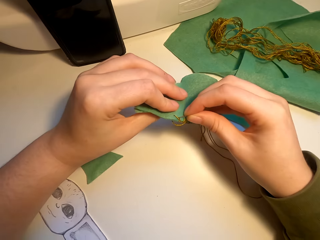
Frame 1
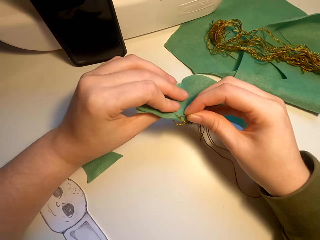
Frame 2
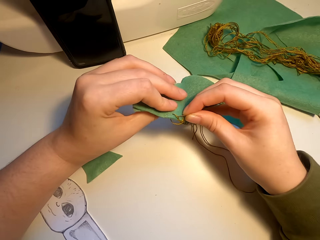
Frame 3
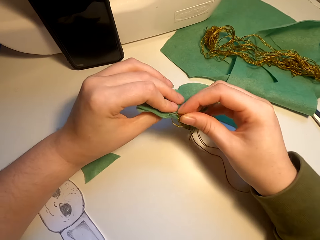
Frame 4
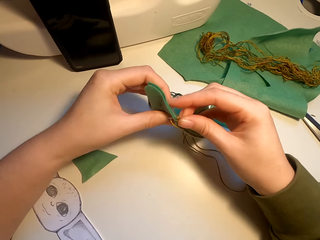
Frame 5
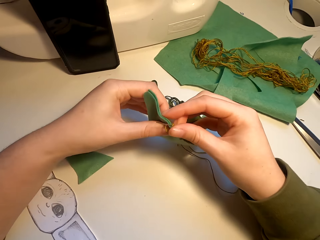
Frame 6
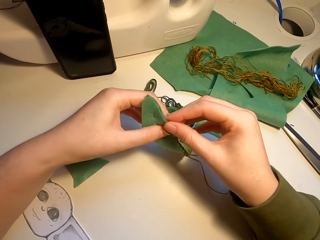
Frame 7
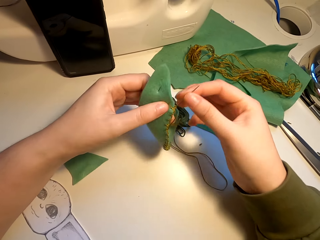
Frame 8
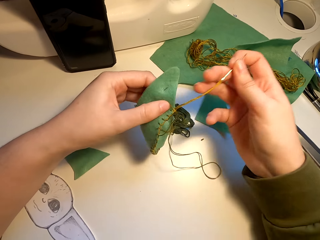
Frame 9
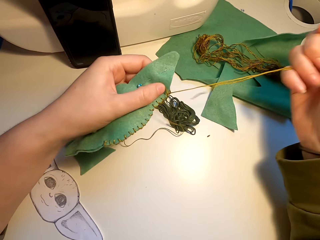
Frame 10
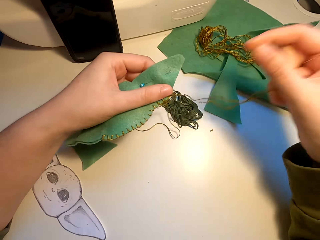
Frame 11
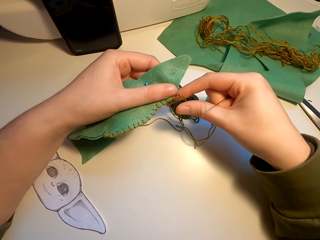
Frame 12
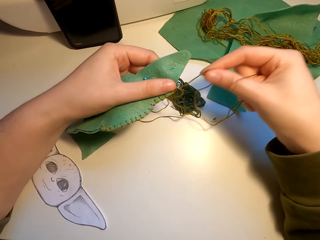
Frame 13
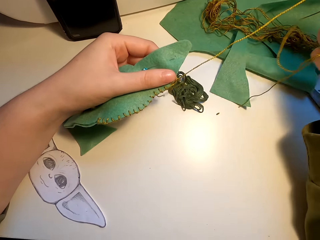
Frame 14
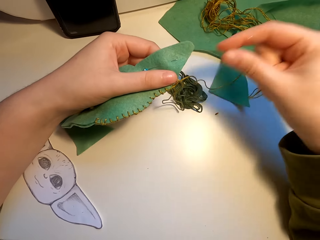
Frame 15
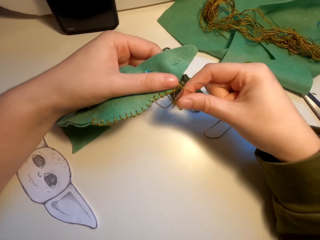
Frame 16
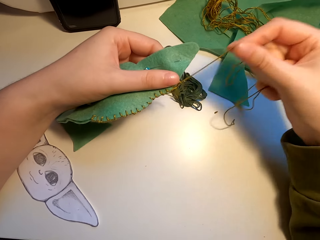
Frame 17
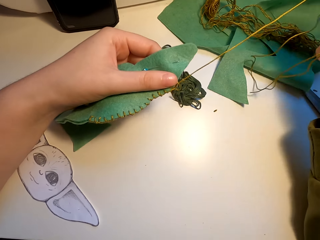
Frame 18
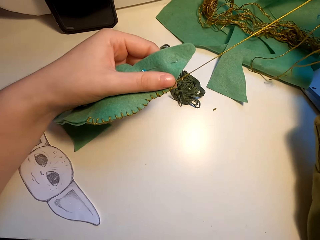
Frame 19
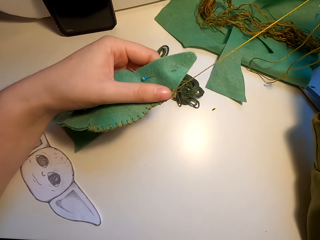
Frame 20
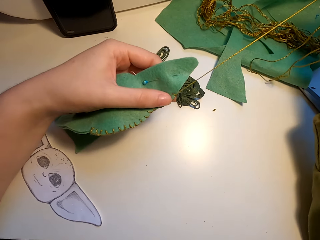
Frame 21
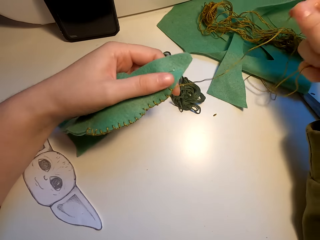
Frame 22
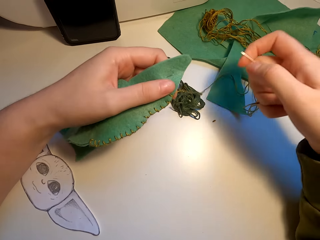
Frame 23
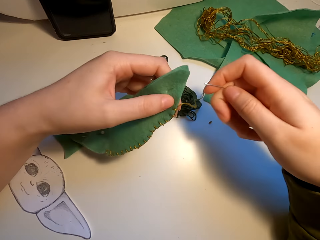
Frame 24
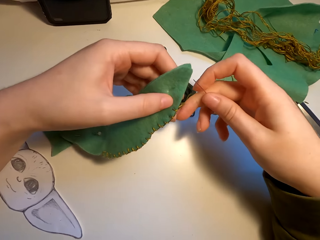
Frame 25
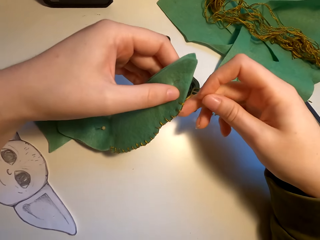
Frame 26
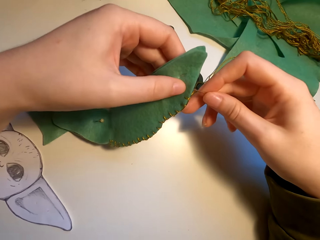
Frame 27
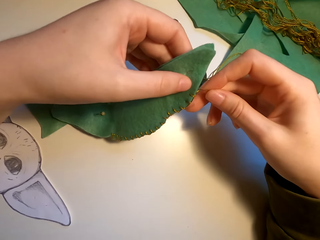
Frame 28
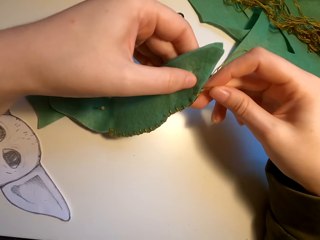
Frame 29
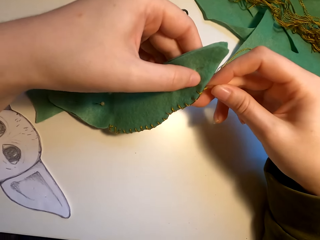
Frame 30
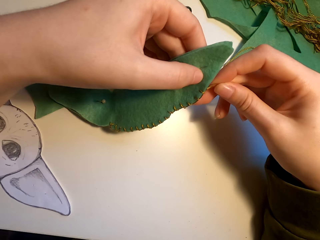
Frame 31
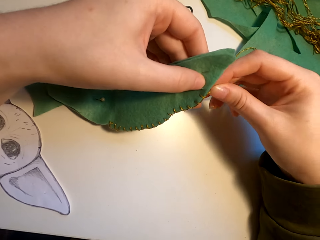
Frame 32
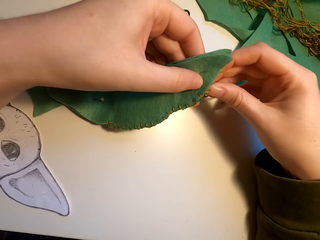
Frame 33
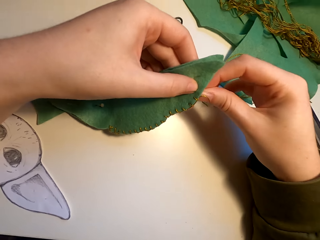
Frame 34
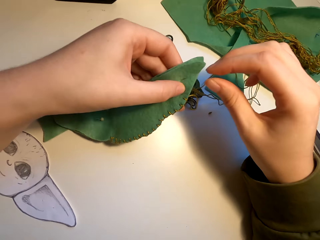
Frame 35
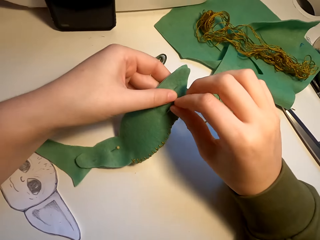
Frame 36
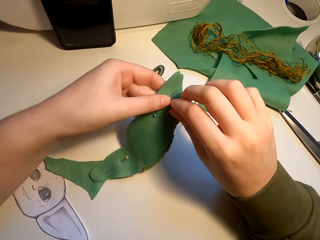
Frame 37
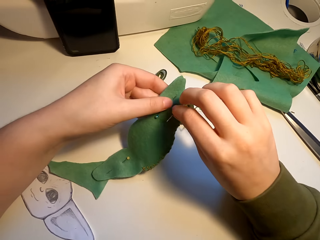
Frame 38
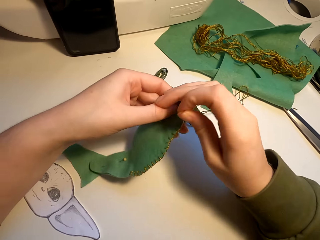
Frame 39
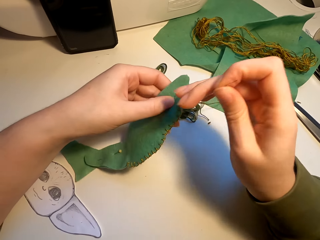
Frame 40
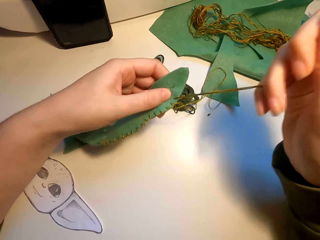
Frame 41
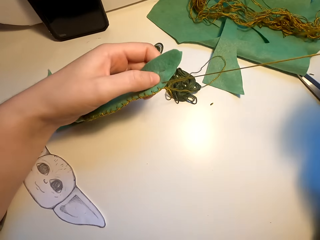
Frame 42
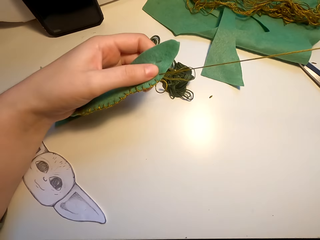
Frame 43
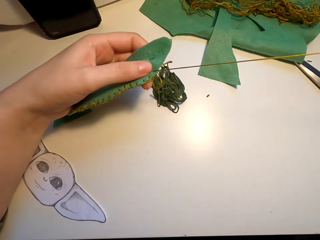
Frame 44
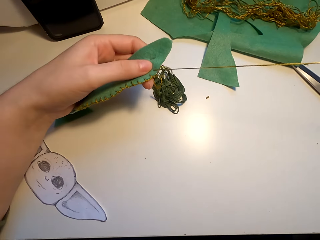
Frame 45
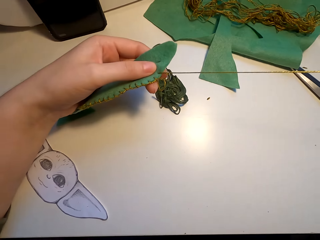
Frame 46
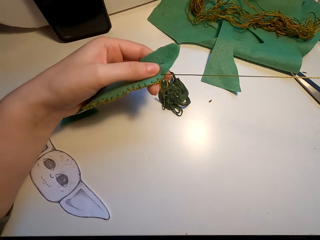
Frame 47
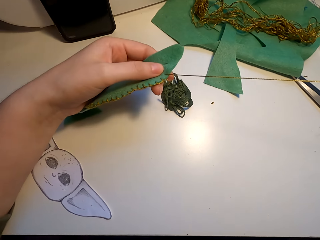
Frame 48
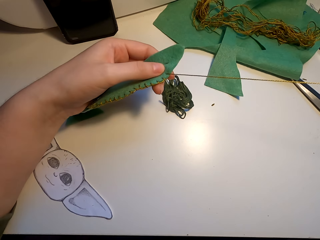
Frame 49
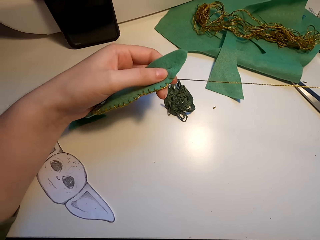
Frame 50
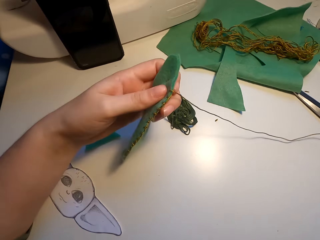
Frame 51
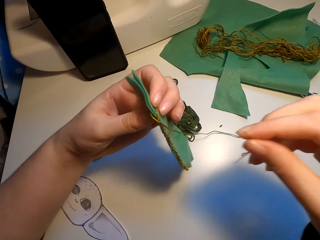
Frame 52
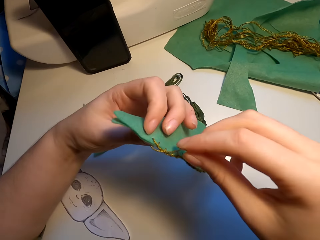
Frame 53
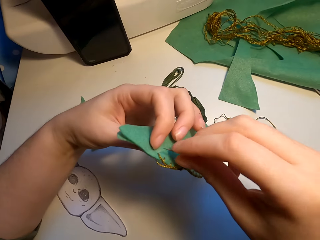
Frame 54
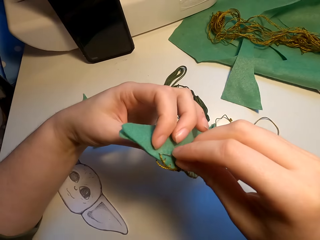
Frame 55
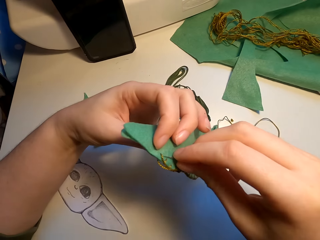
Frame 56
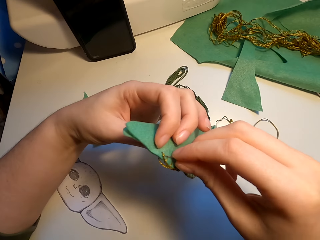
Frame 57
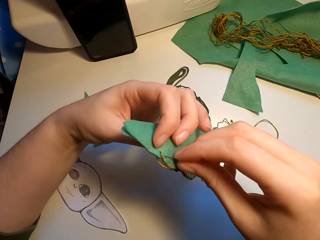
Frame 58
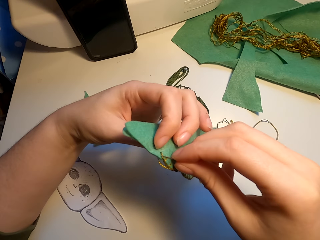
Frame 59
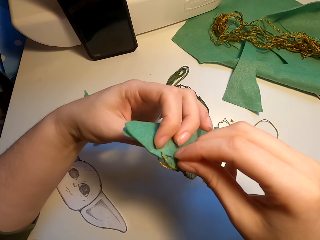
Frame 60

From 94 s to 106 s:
The camera wearer pulls the thread. They knit a cutting model with a needle.

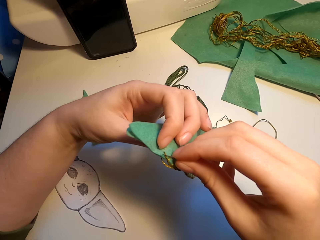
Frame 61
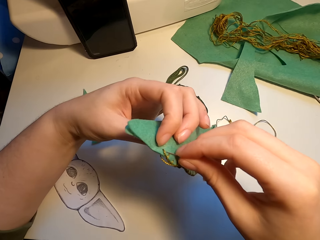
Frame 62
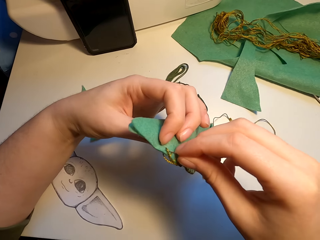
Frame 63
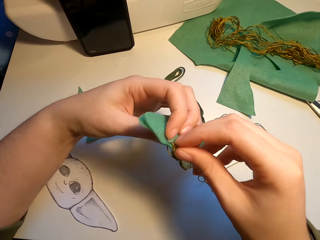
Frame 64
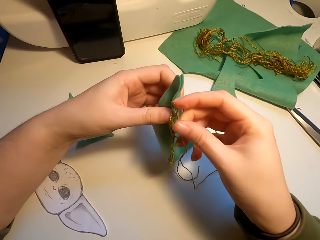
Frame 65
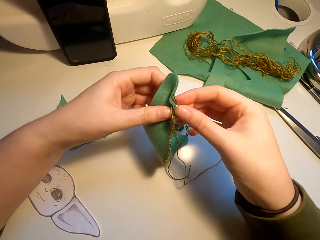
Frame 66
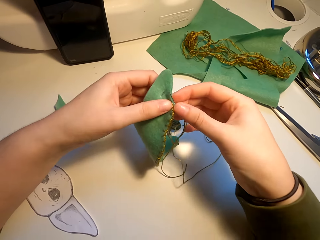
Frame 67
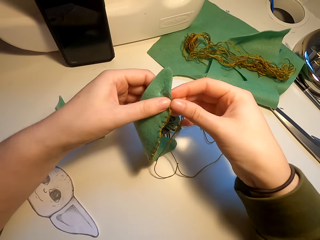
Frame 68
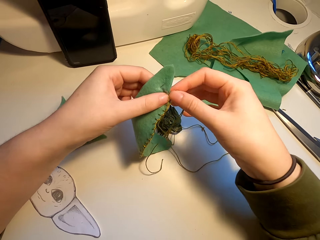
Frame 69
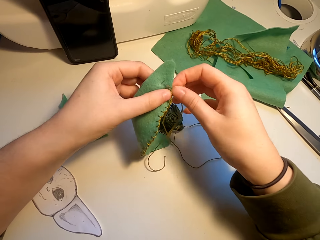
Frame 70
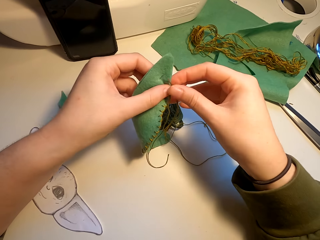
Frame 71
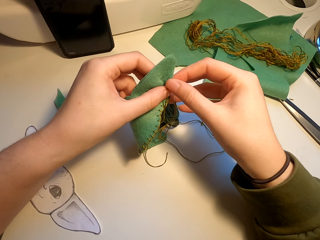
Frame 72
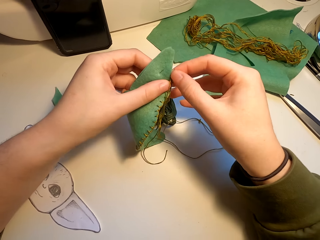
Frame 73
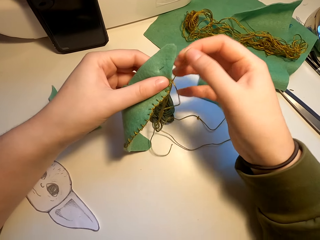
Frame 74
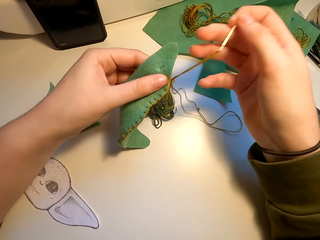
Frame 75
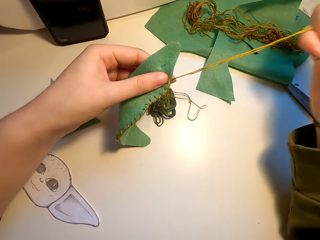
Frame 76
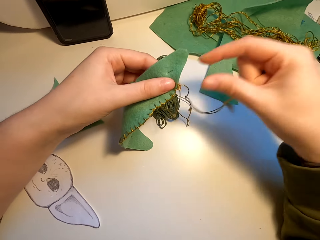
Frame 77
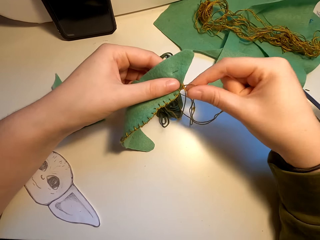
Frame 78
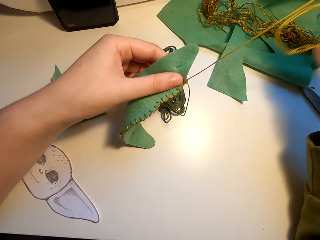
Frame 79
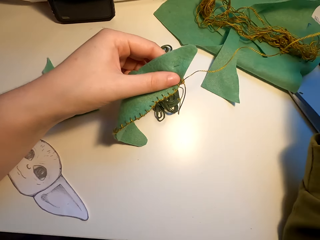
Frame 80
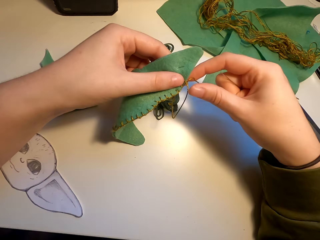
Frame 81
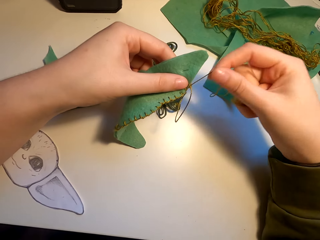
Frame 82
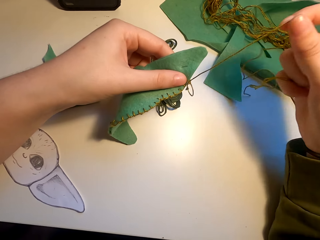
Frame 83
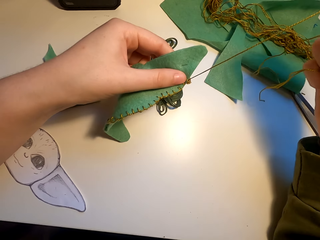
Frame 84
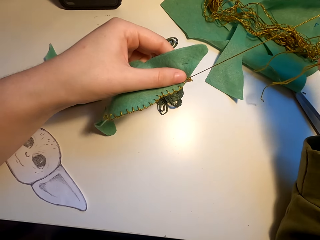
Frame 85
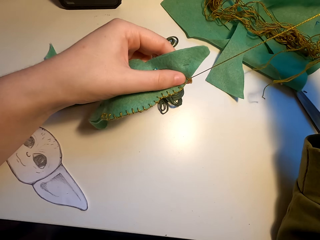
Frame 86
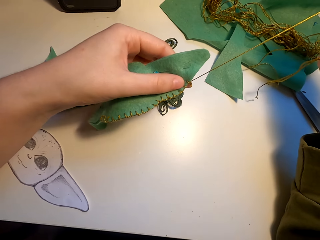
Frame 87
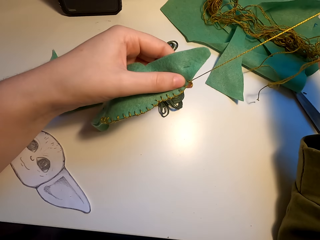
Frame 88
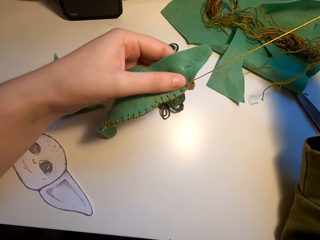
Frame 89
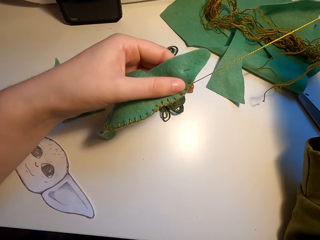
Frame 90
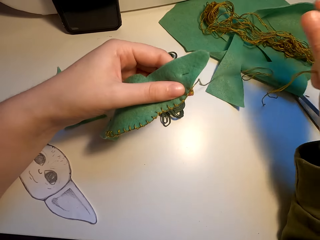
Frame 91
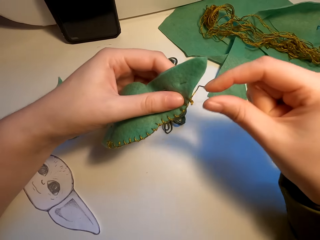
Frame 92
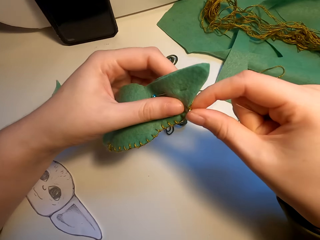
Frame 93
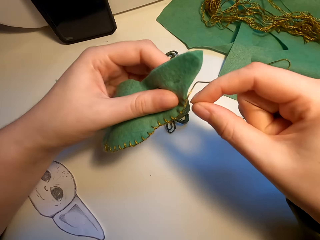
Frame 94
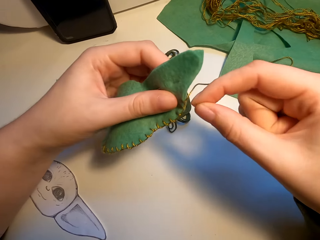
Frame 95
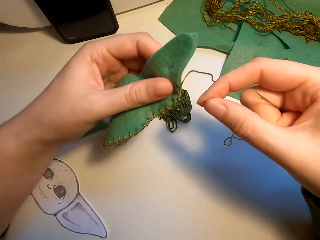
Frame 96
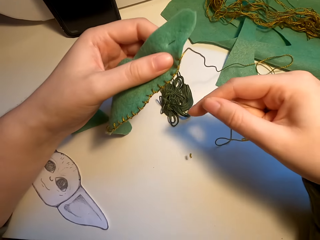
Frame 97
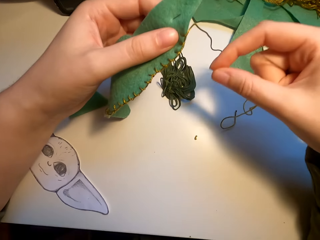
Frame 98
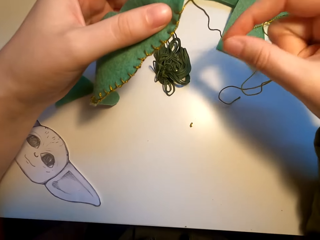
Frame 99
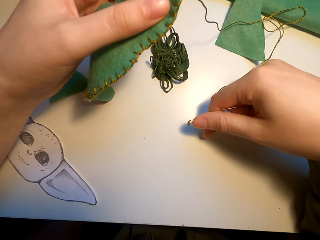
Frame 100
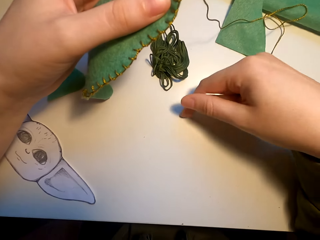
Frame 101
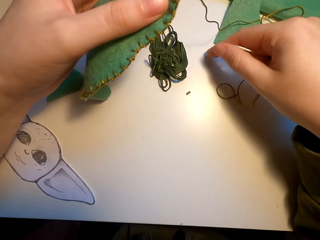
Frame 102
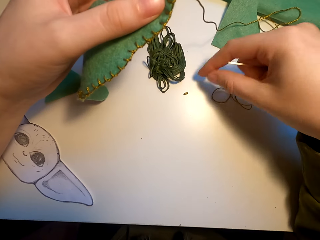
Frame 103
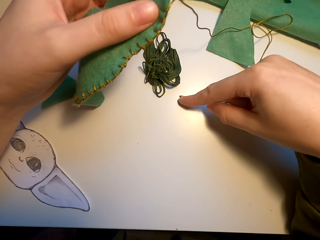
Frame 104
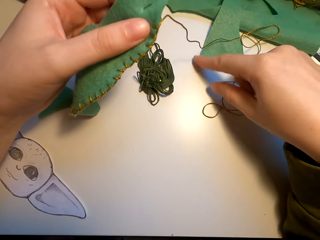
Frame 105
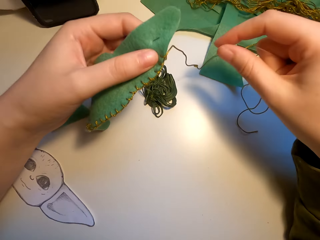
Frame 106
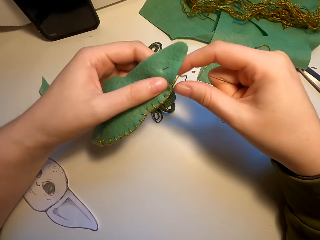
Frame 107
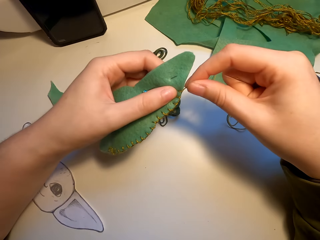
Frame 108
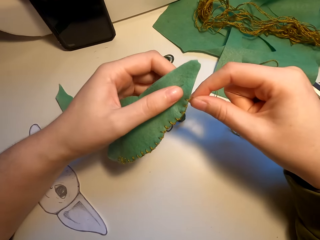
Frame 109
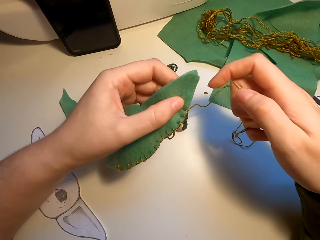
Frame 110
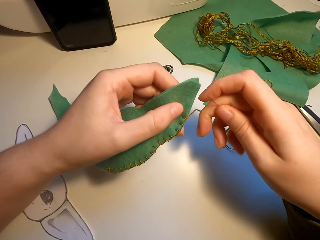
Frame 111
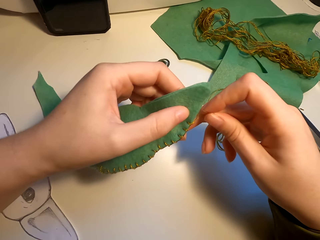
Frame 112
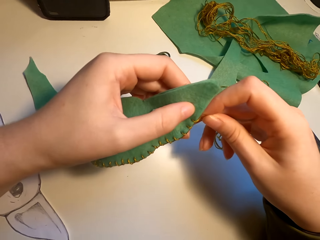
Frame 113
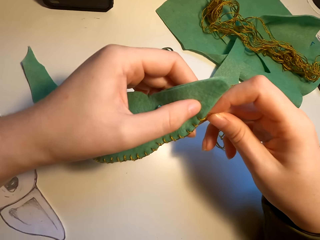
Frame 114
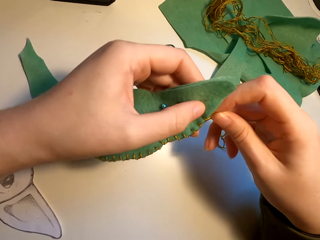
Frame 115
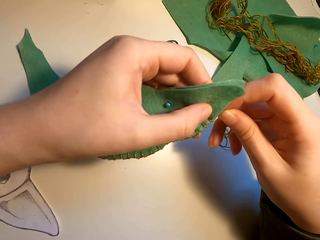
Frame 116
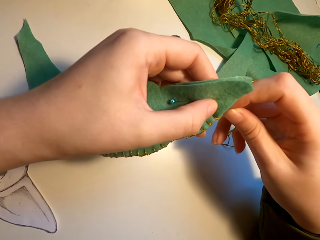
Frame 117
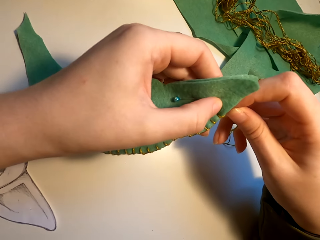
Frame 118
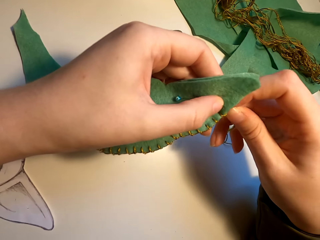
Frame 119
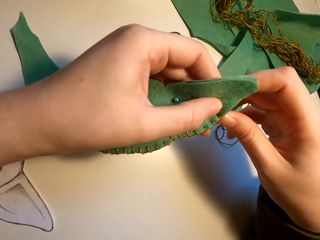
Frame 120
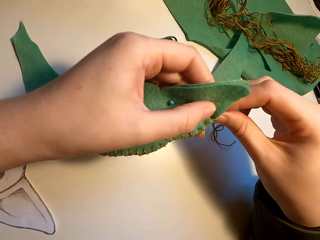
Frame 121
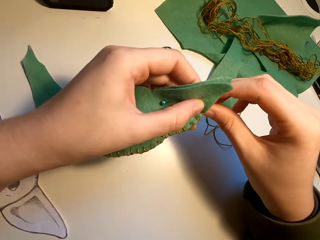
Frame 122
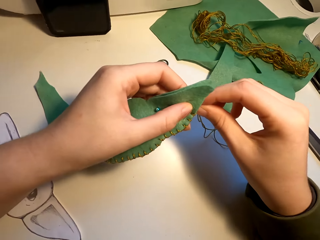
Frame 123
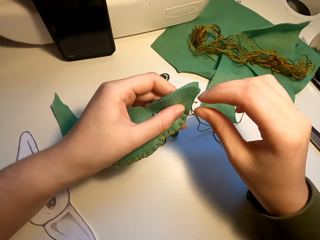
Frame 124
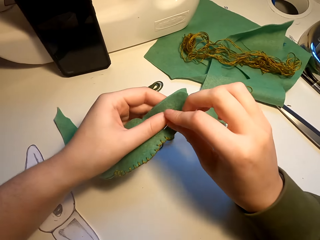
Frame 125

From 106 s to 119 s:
The camera wearer pulls the thread. They remove something from the fabric with the right hand. They knit a cutting model with a needle.
